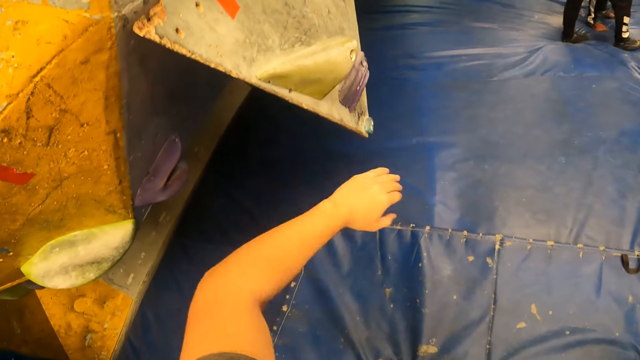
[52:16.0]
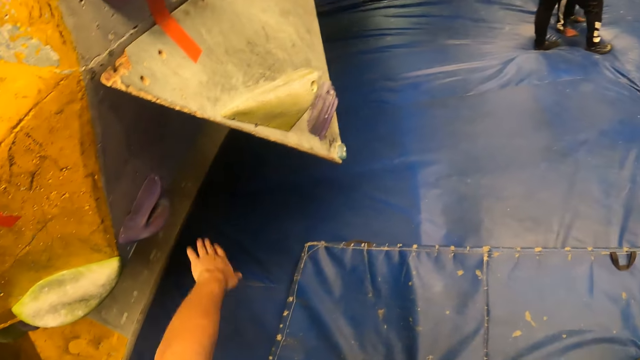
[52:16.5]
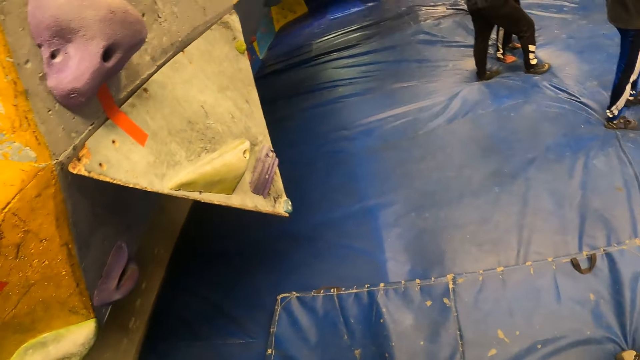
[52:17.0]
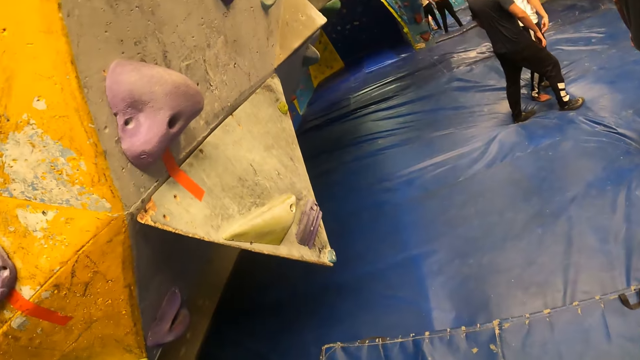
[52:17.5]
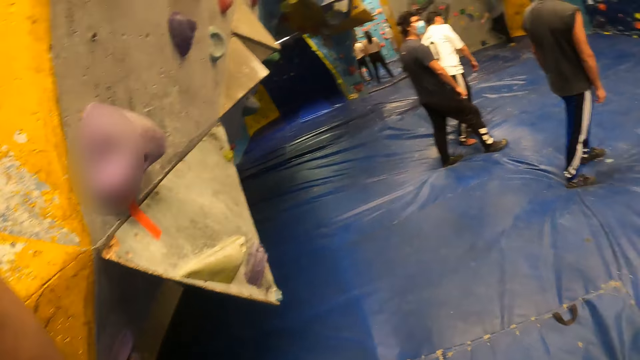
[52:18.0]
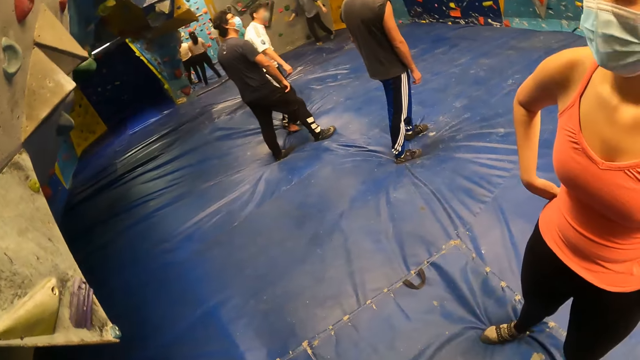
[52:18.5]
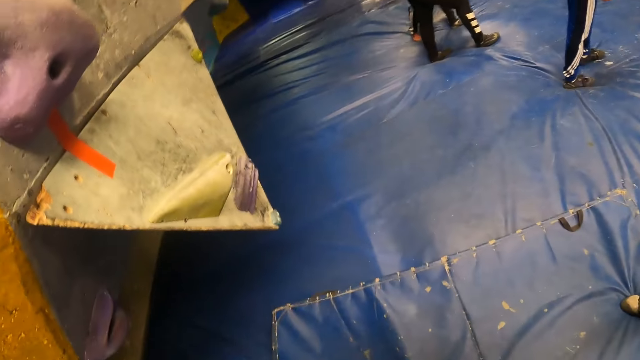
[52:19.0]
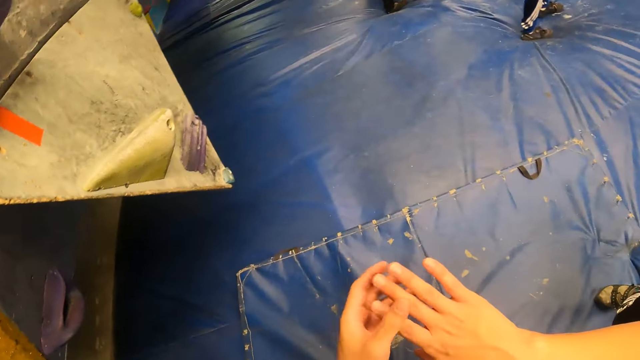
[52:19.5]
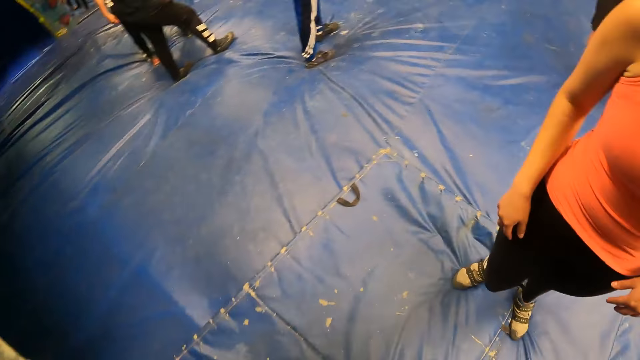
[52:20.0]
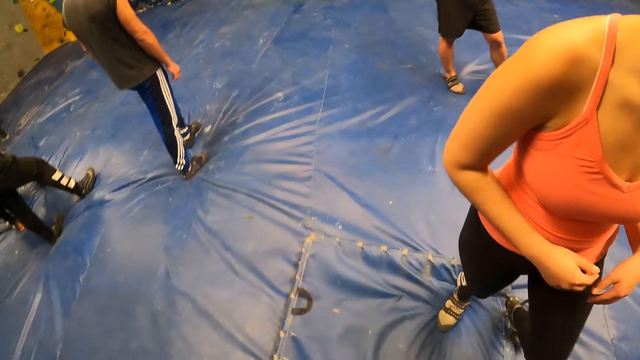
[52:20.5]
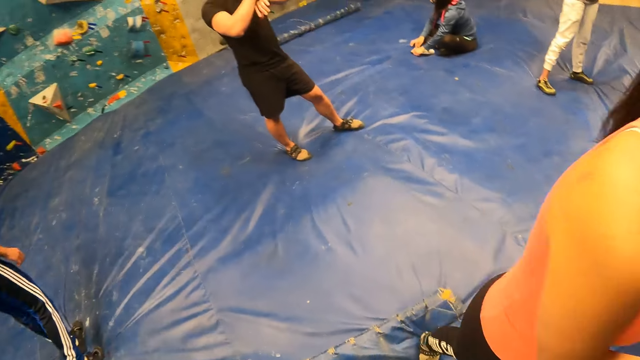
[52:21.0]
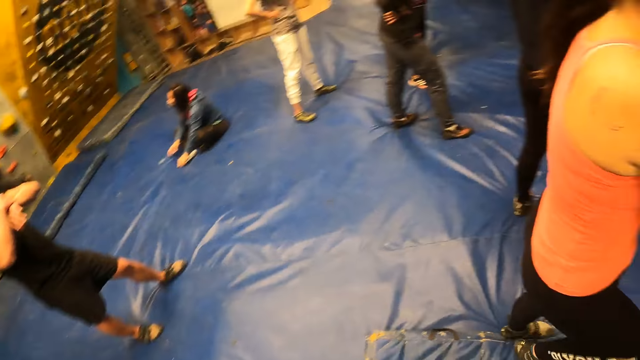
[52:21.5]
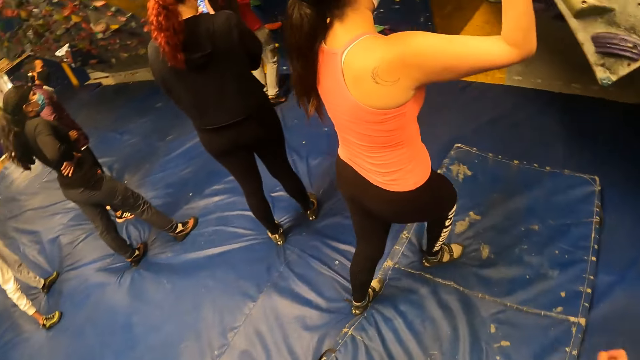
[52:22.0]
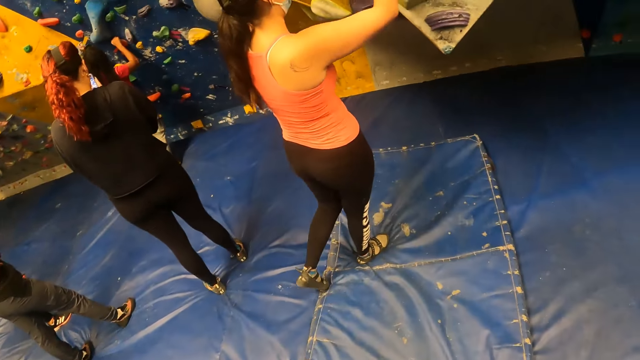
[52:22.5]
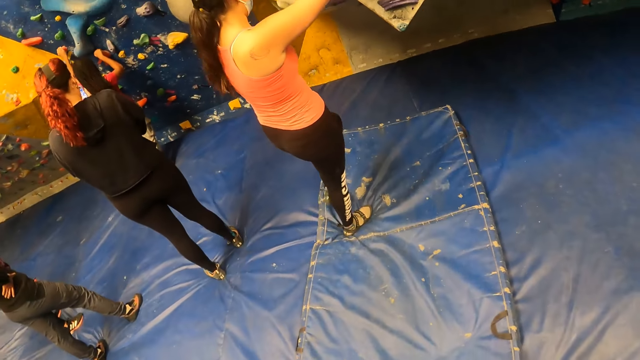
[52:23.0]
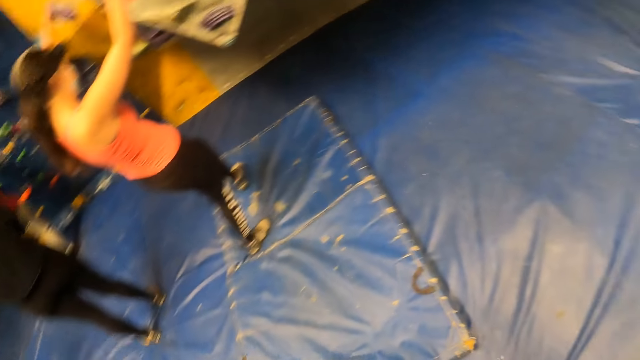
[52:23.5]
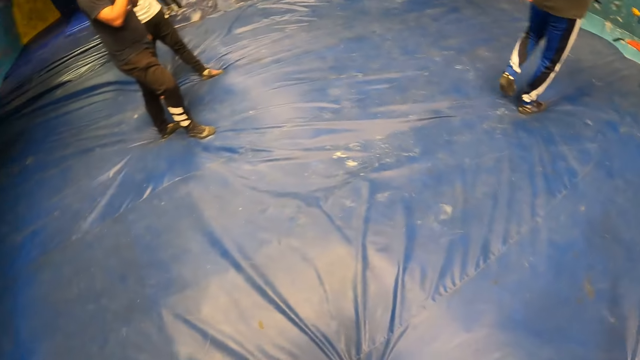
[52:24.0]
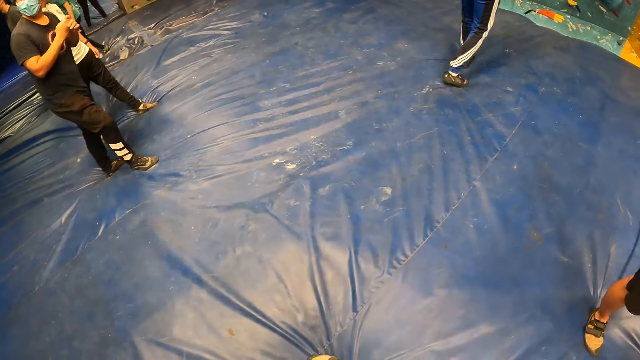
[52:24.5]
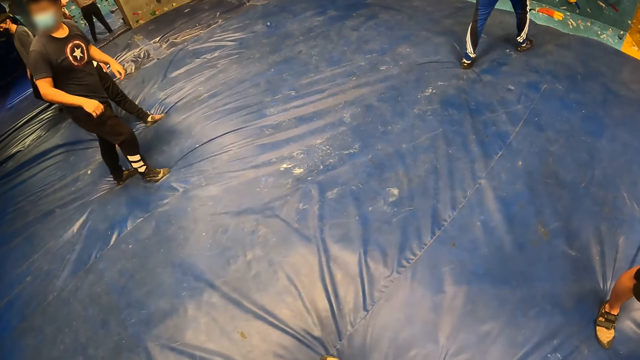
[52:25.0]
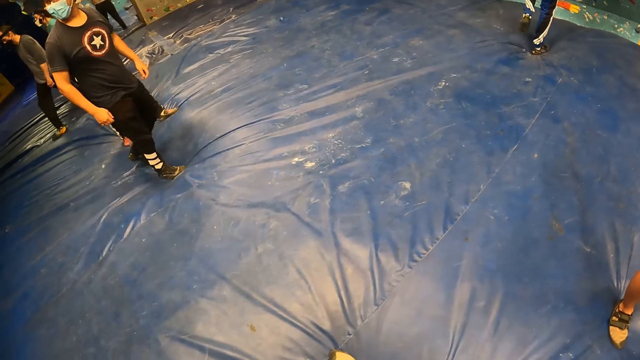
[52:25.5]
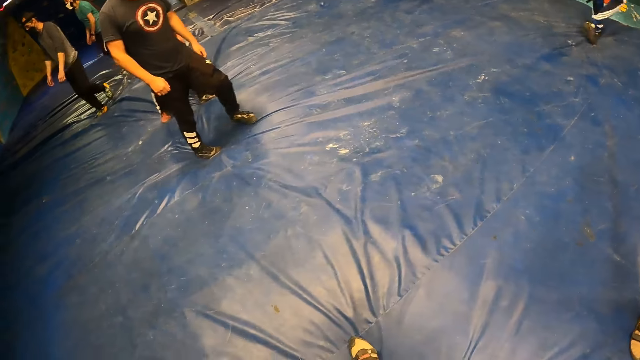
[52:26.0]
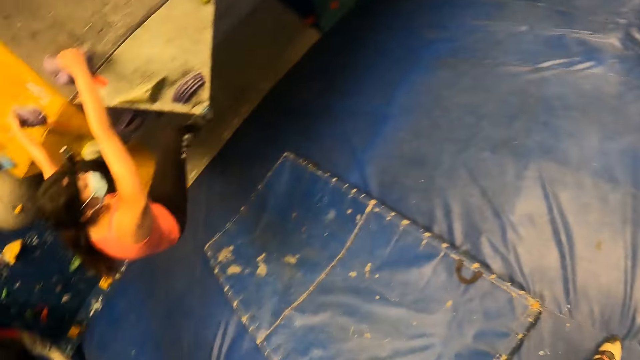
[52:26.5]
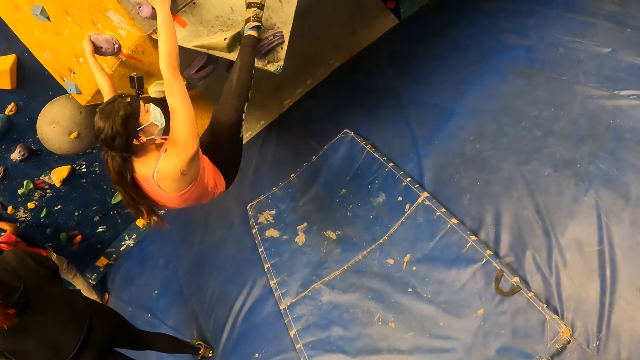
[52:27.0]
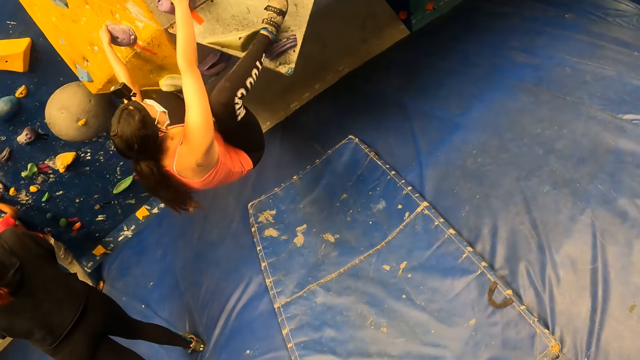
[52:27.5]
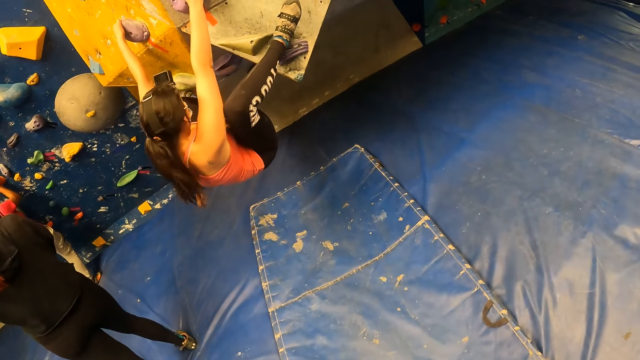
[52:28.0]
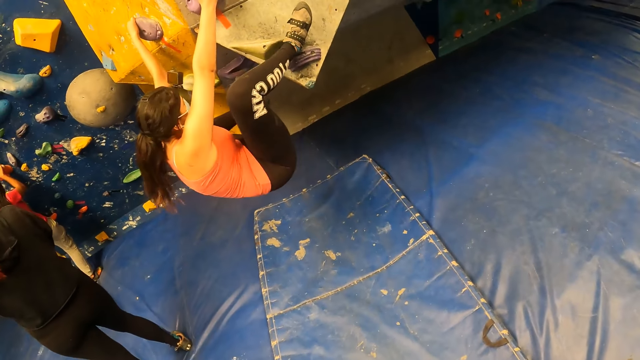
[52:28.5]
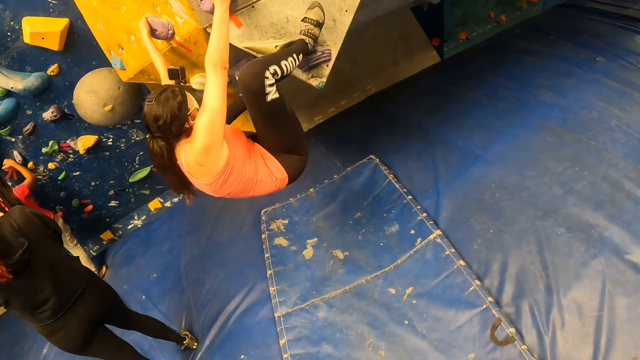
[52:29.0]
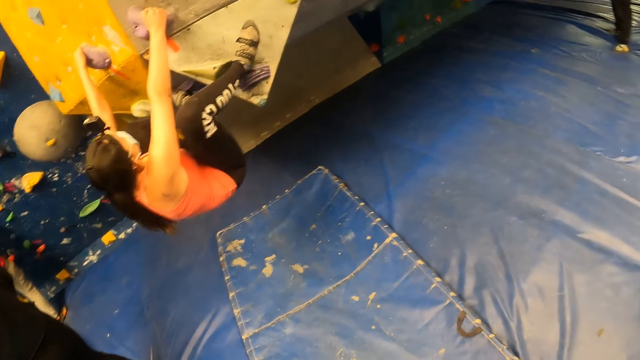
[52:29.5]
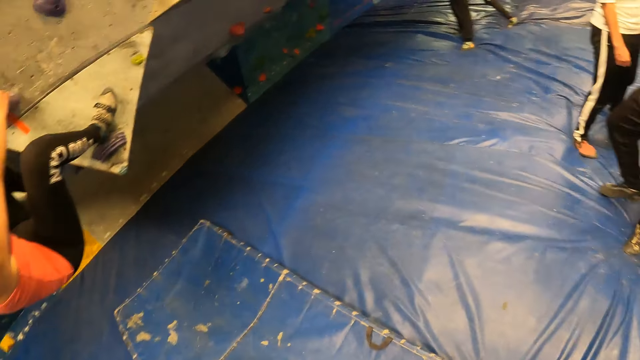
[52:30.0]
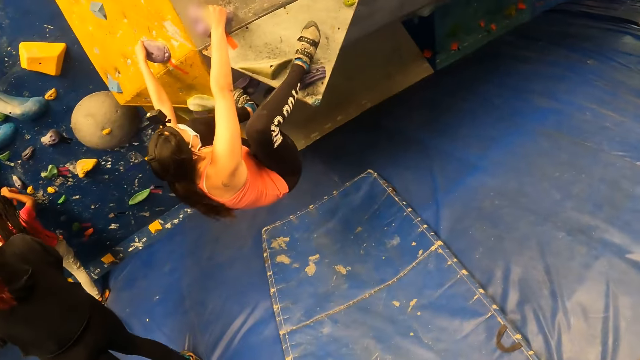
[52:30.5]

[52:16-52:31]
The camera wearer touches a grip on the wall with his left hand. He makes a gesture. He turns around the room. A woman climbs the wall with both hands and legs. The camera wearer turns around the room. The woman climbs the wall.

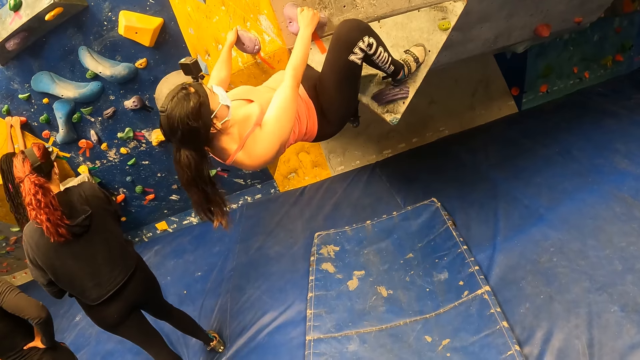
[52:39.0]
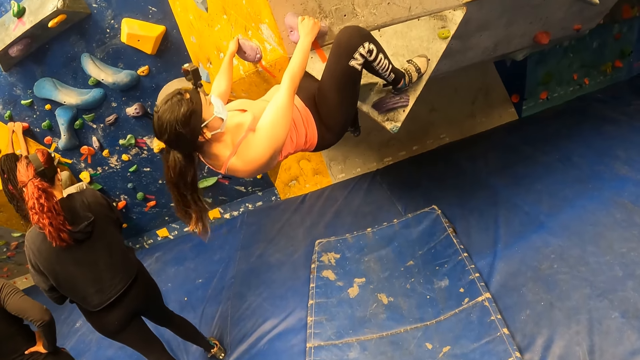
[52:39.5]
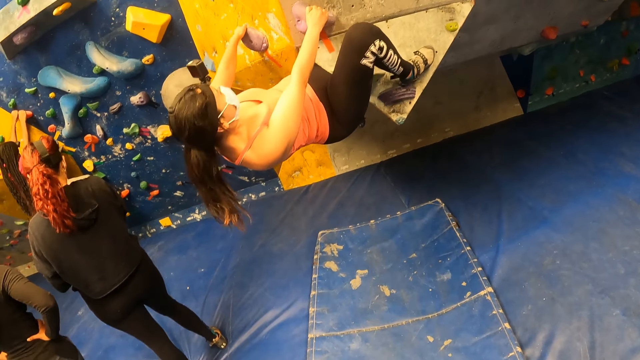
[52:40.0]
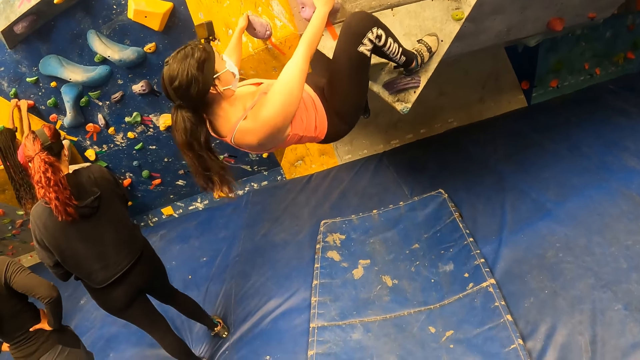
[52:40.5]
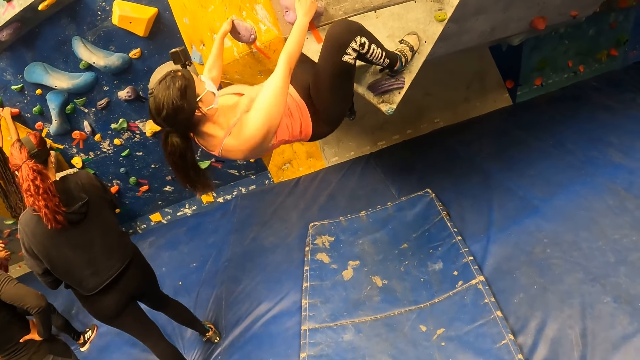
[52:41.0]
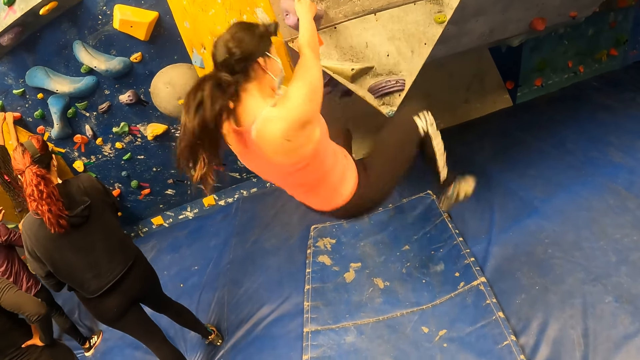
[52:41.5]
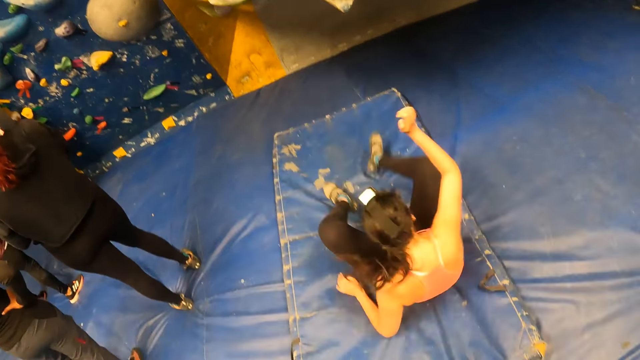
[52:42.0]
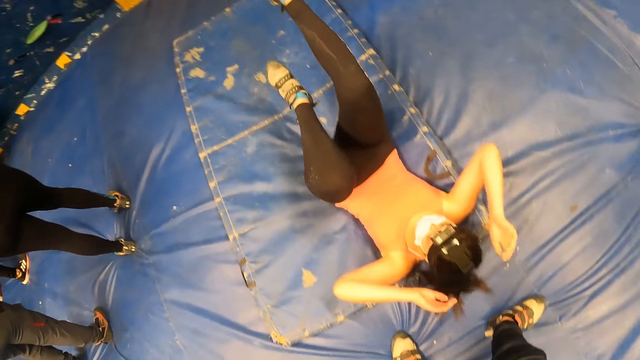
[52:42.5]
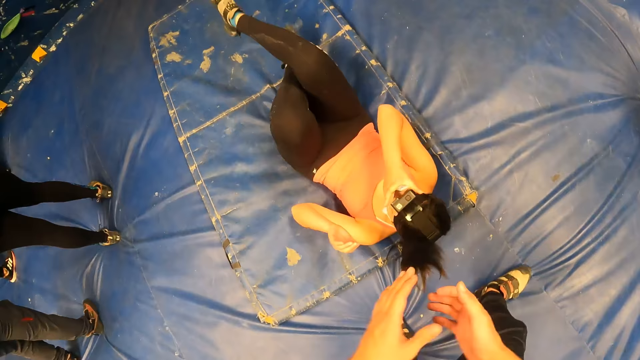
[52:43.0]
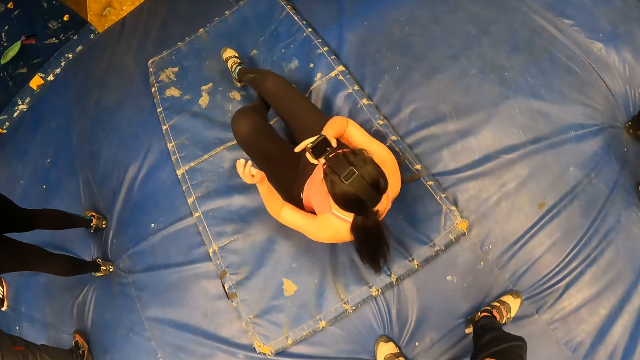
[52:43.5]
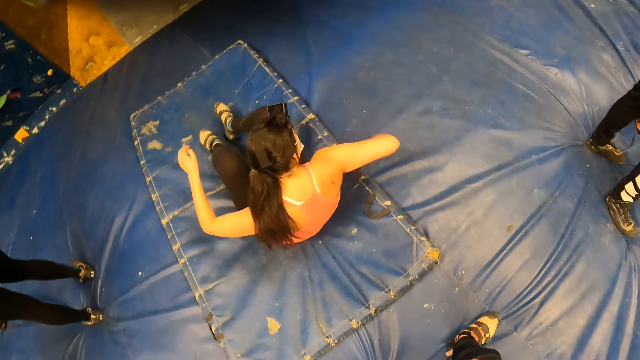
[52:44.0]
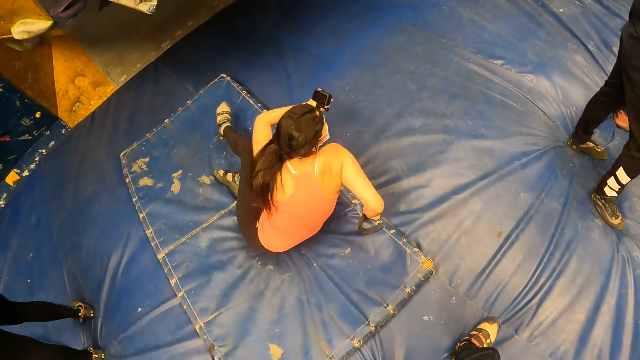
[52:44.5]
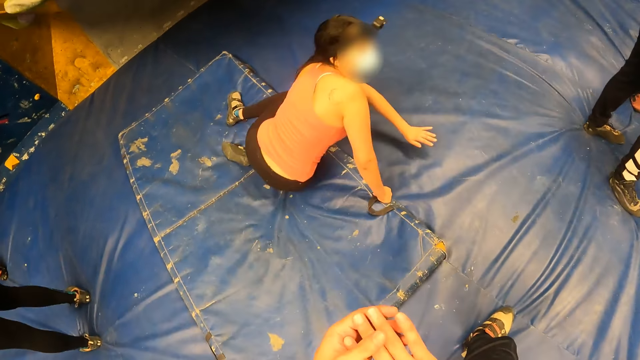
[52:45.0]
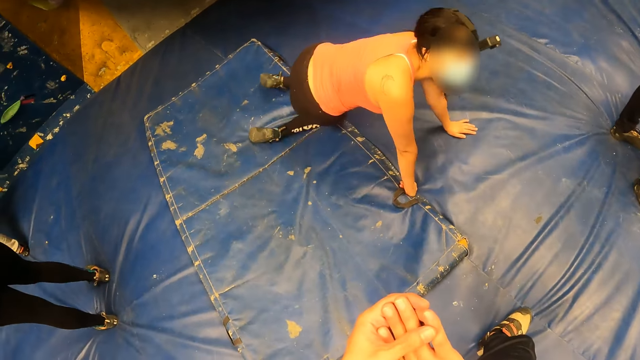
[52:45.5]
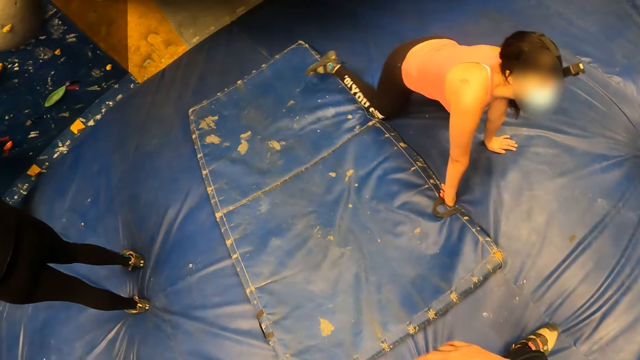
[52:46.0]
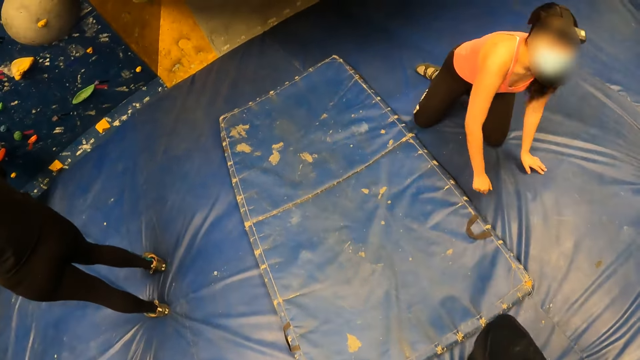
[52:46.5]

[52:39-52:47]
The woman jumps down off the wall on the foam.
